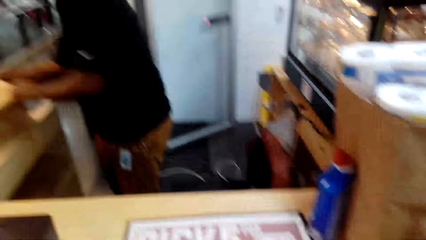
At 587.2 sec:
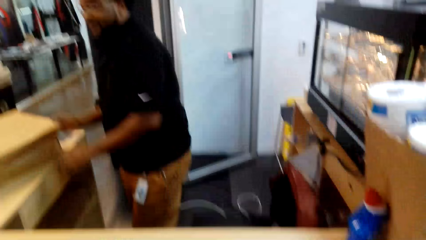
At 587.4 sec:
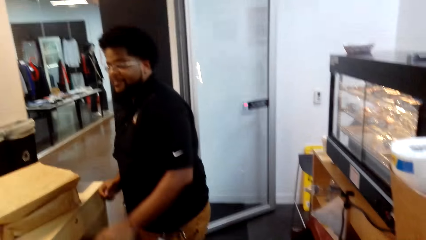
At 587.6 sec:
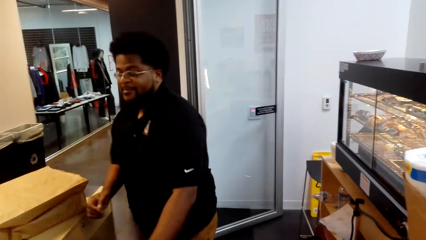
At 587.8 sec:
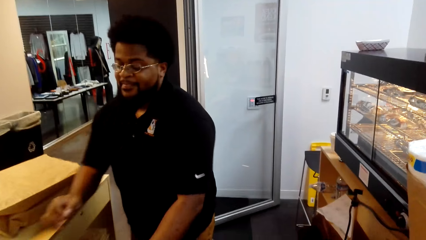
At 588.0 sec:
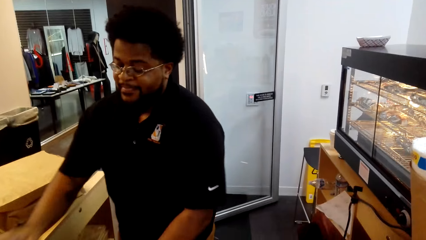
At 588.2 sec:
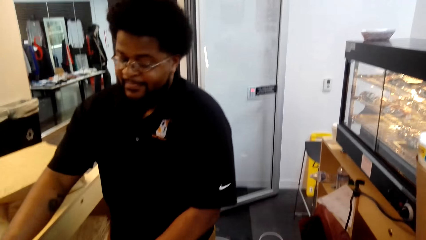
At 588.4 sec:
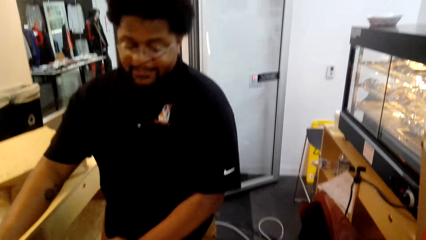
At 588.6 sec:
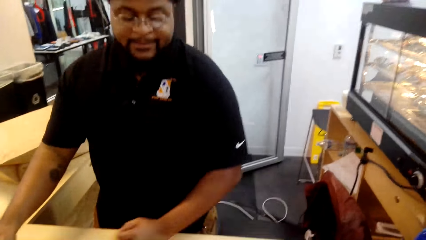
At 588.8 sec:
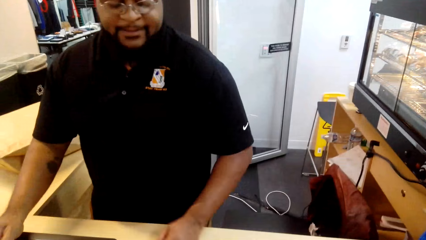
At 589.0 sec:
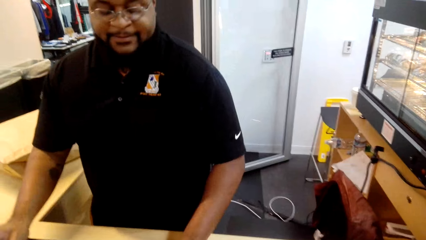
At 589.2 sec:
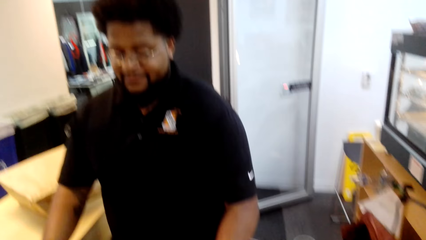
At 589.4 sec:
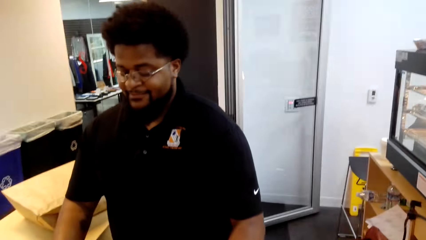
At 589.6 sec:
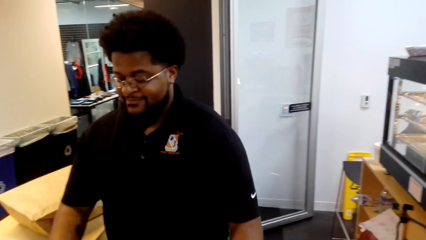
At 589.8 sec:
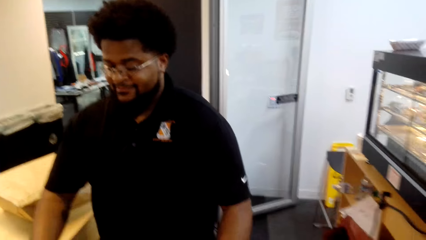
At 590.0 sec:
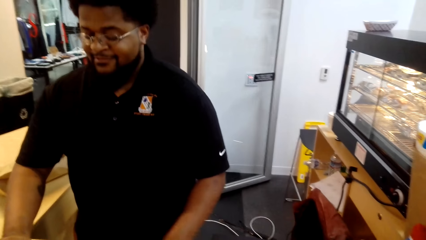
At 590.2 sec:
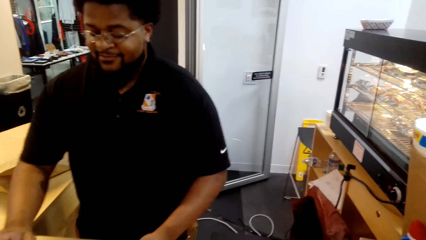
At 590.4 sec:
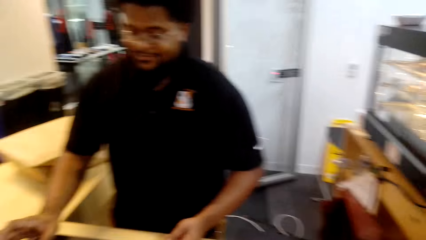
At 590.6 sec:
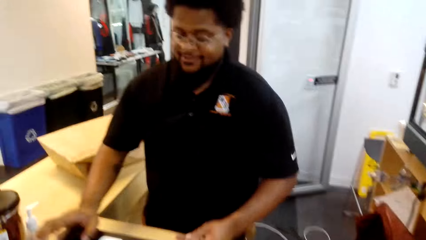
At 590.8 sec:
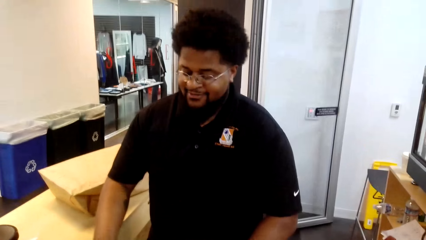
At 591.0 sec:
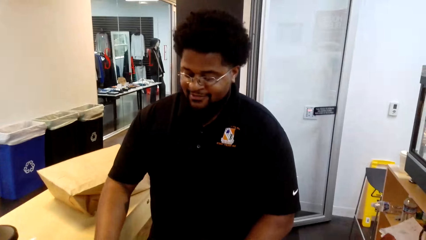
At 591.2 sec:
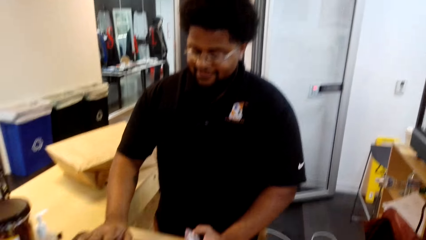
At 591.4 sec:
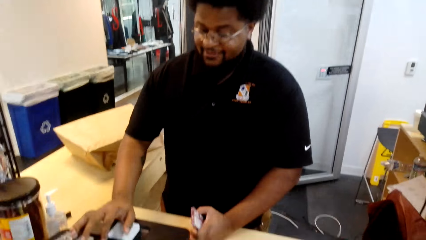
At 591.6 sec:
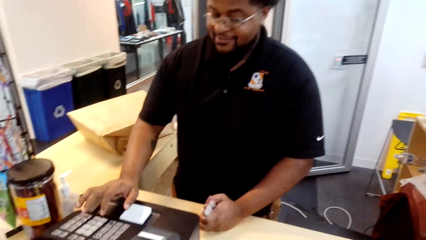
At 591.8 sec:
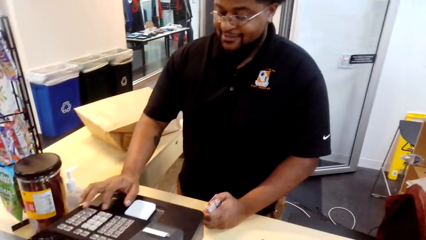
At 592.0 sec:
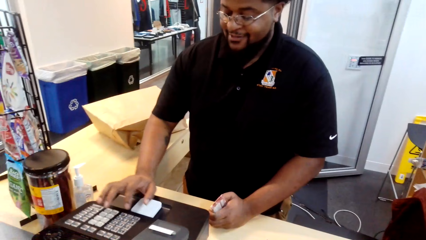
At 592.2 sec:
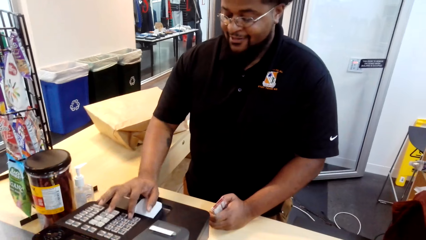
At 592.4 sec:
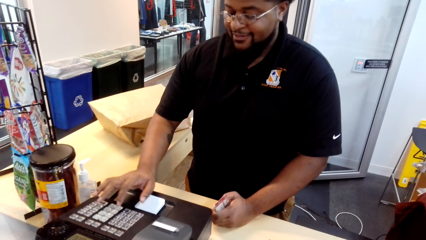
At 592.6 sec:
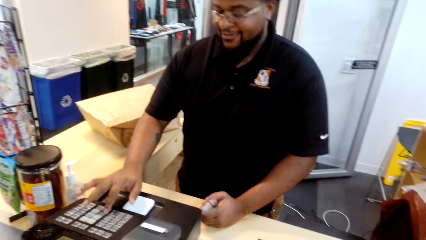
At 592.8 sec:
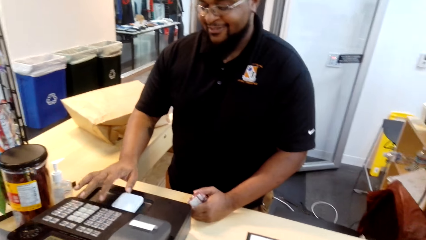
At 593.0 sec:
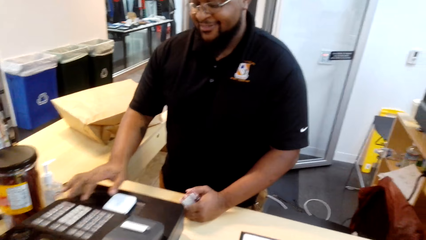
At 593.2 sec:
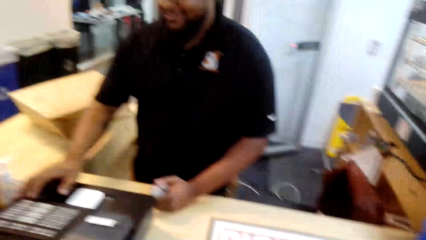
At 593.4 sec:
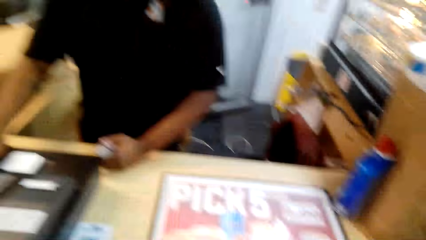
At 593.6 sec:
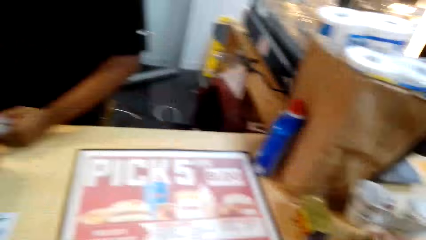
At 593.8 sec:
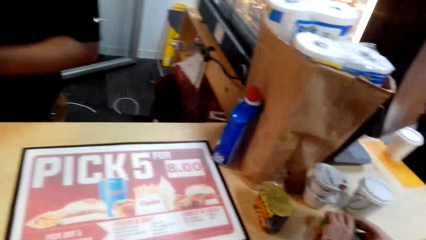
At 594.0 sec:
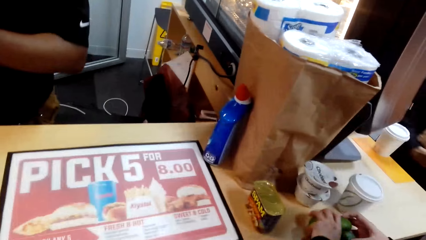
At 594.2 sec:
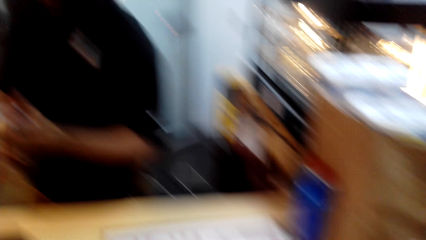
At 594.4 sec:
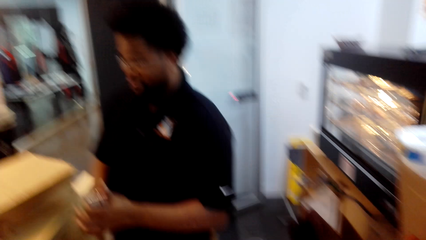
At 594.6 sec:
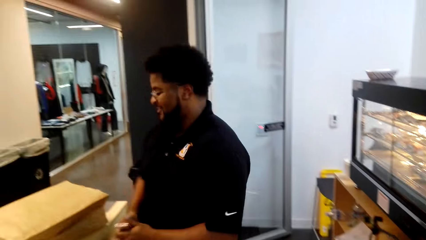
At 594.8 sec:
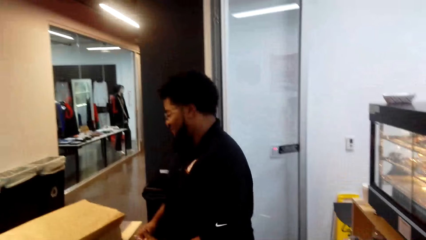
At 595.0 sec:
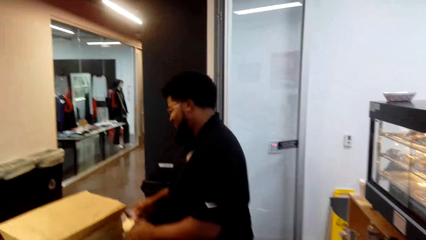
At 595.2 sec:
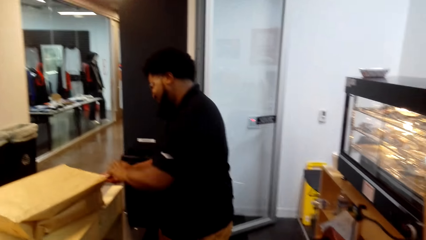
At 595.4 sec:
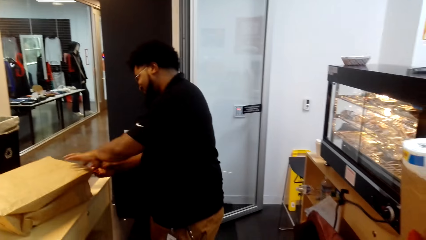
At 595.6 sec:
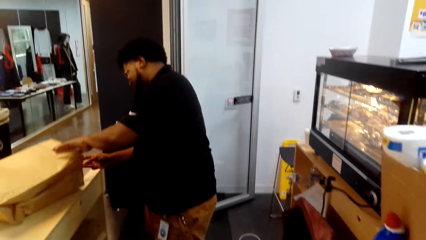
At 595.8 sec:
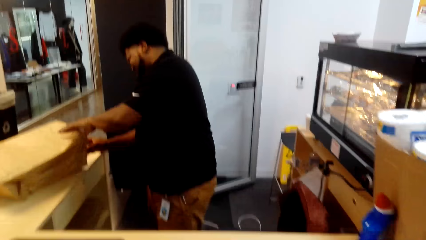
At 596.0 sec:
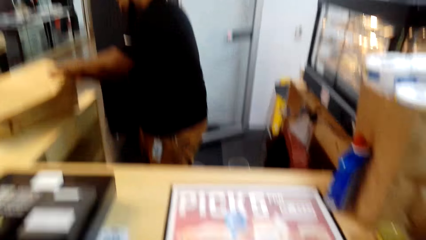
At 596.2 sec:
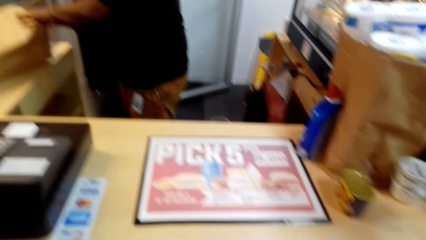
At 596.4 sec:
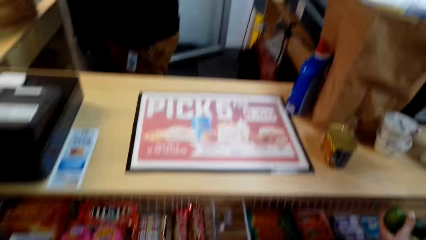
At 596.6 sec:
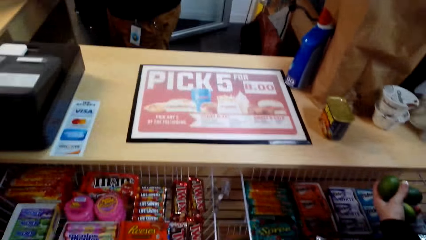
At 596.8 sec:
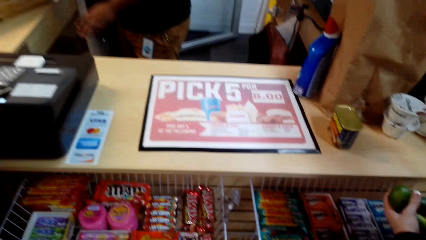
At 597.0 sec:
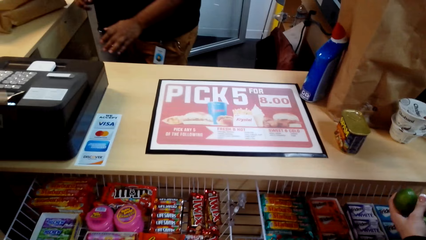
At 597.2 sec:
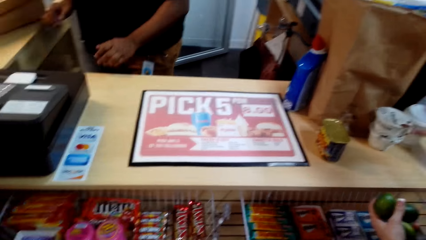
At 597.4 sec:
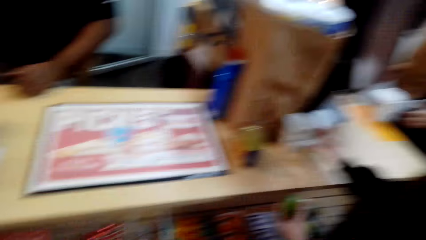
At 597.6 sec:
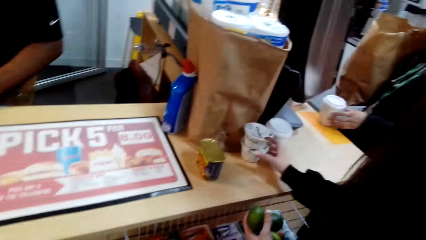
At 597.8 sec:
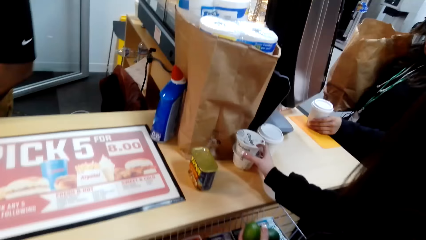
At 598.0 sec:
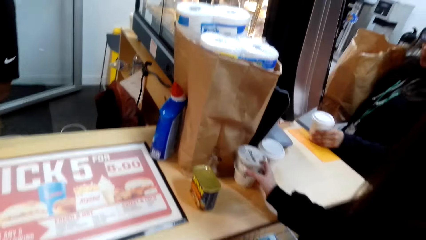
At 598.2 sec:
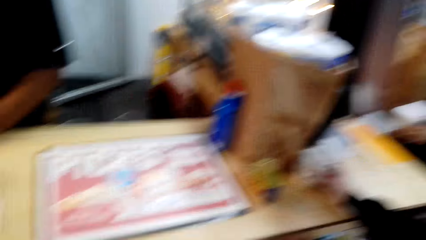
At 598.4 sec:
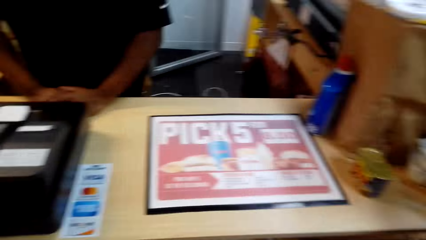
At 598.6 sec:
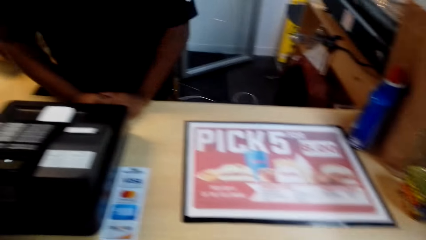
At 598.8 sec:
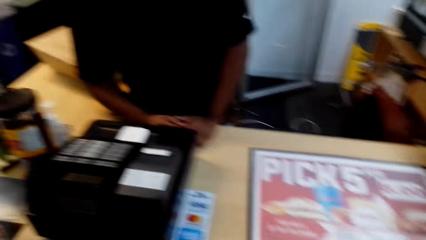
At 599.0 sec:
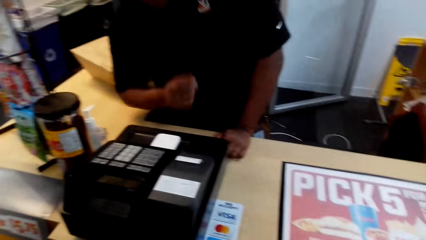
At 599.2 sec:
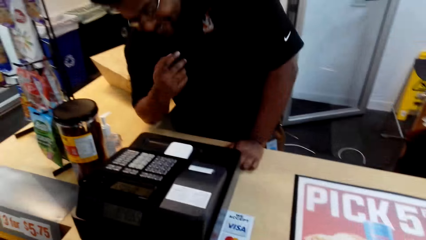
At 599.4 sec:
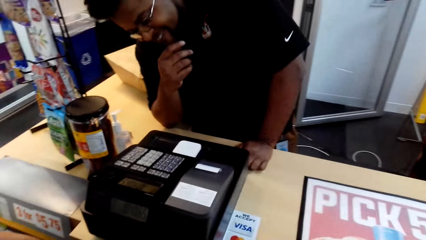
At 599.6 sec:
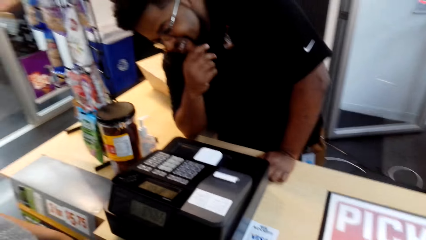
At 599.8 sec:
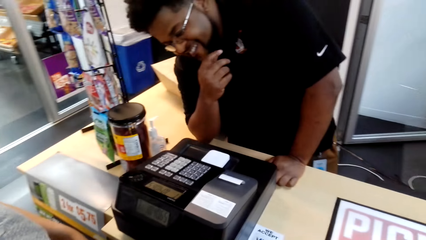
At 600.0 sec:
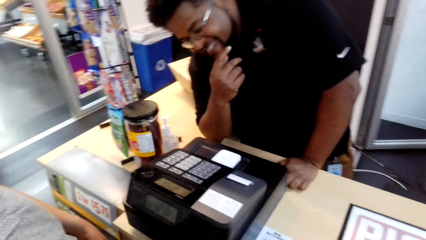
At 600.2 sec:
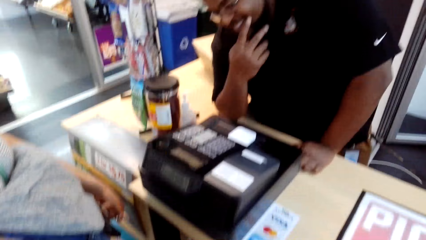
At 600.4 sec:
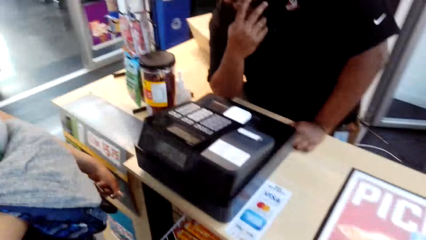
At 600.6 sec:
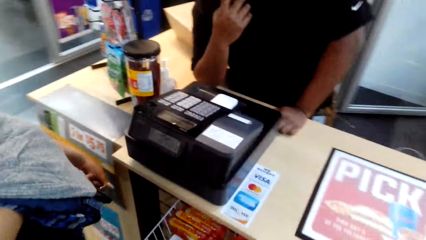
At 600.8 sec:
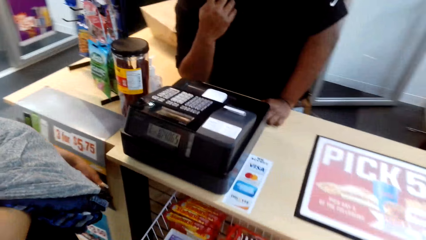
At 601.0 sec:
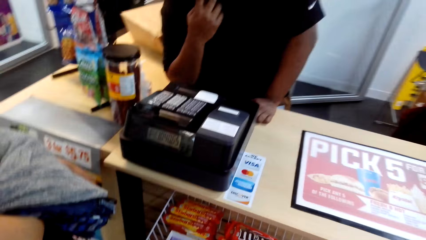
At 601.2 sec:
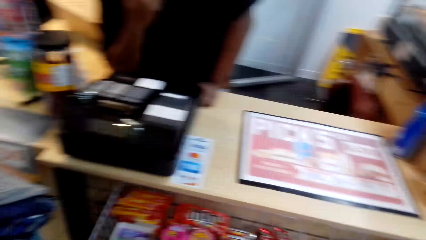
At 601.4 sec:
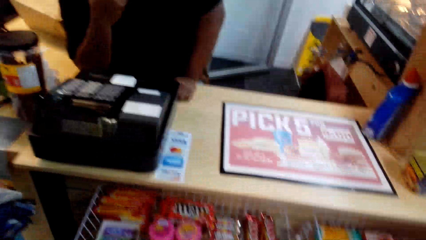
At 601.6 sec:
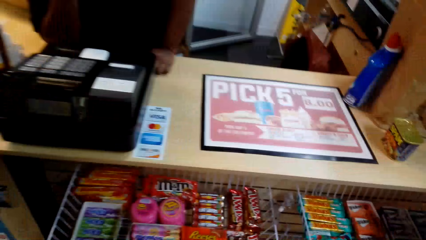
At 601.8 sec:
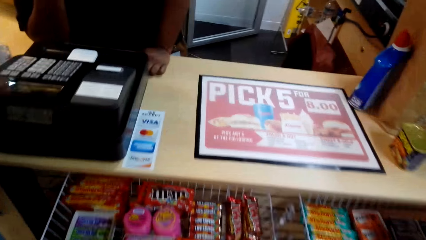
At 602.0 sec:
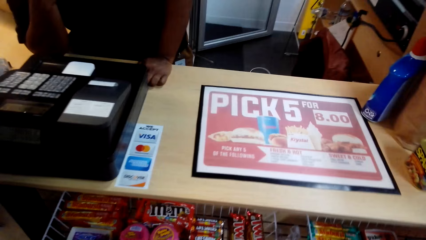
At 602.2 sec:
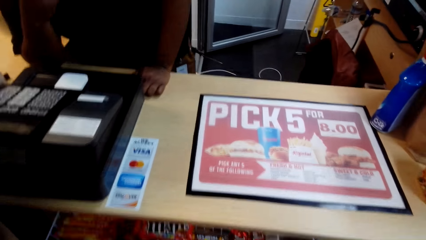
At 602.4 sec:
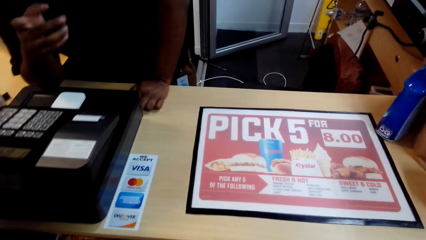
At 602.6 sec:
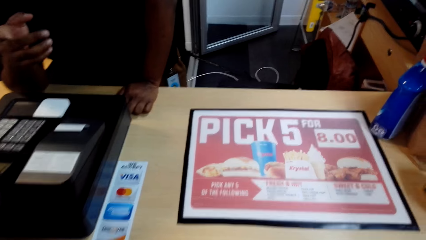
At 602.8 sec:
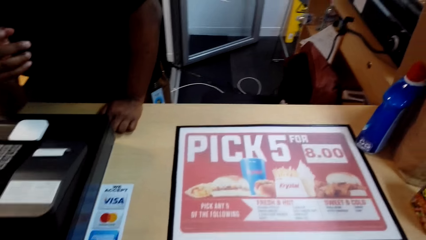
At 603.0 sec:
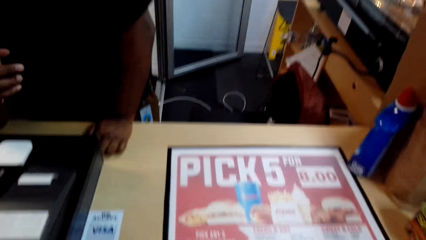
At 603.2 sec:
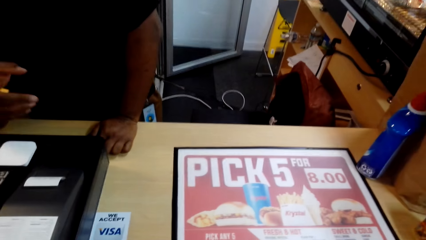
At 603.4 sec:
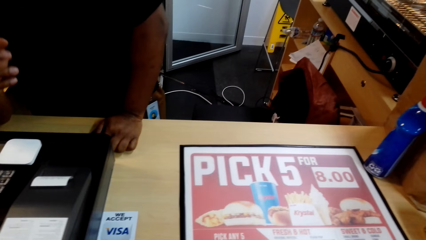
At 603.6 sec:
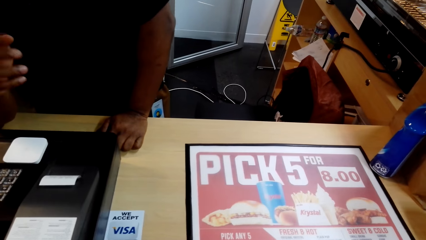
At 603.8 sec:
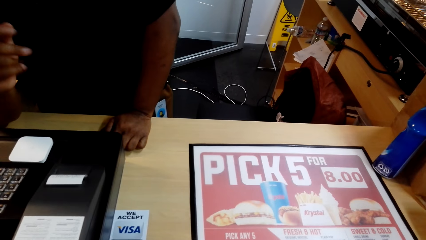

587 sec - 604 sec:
The cashier operates the cashier machine, types the machine, packs something in the packet paper, and leans on the counter.
